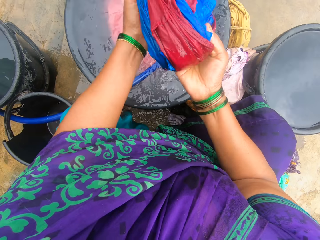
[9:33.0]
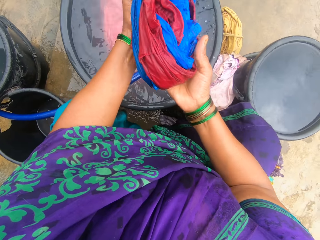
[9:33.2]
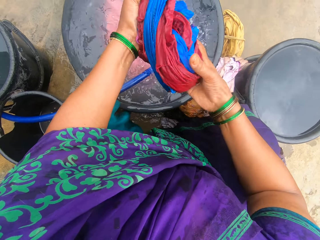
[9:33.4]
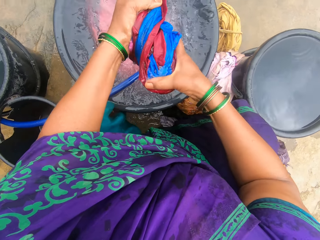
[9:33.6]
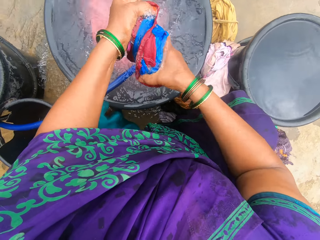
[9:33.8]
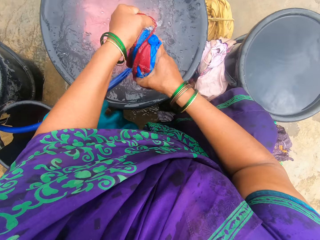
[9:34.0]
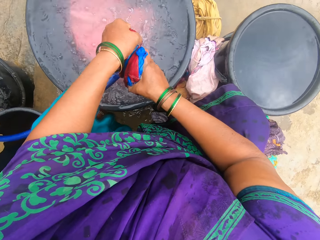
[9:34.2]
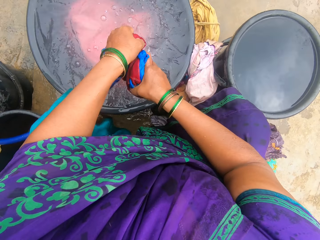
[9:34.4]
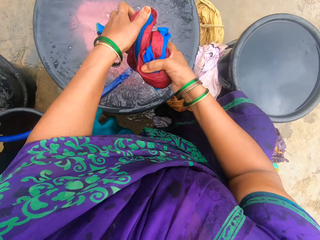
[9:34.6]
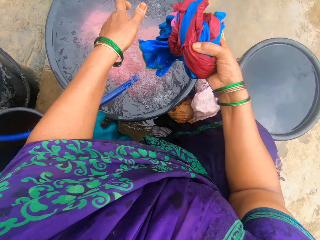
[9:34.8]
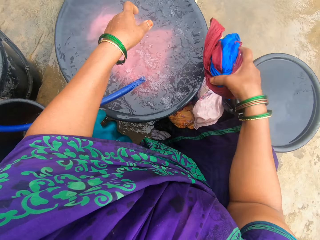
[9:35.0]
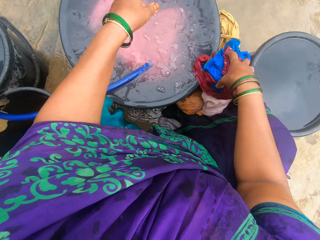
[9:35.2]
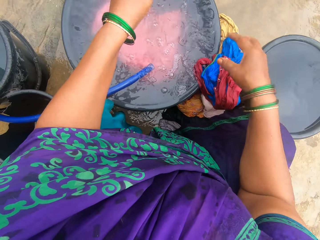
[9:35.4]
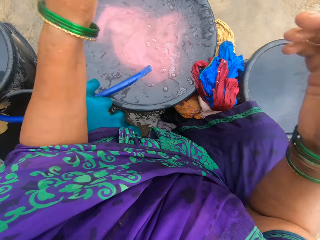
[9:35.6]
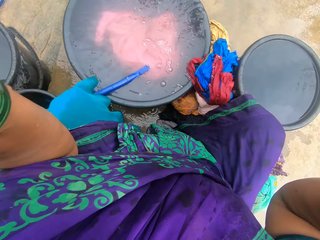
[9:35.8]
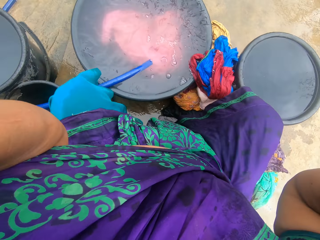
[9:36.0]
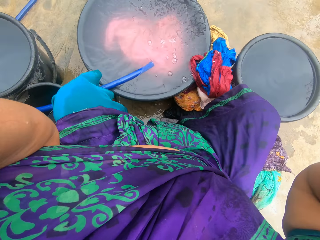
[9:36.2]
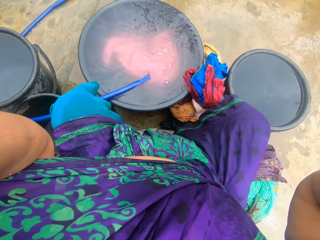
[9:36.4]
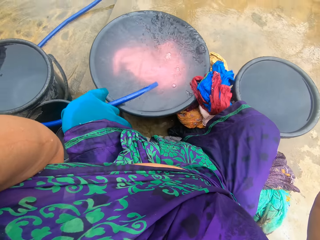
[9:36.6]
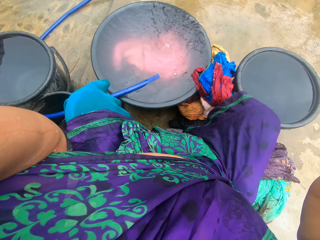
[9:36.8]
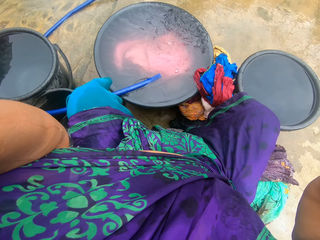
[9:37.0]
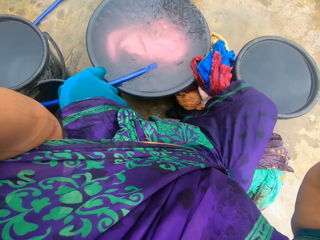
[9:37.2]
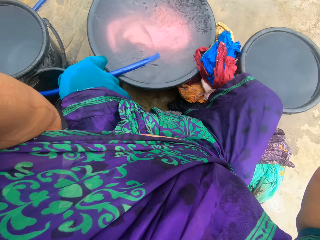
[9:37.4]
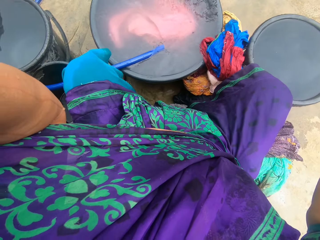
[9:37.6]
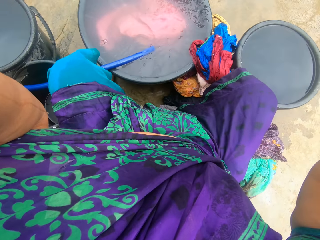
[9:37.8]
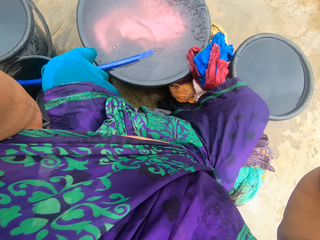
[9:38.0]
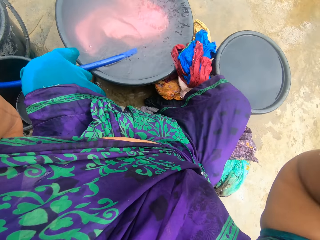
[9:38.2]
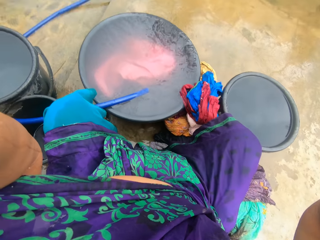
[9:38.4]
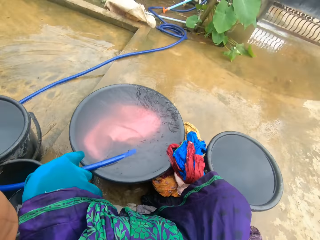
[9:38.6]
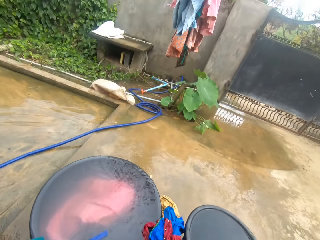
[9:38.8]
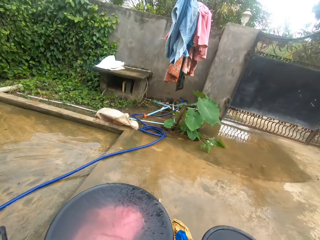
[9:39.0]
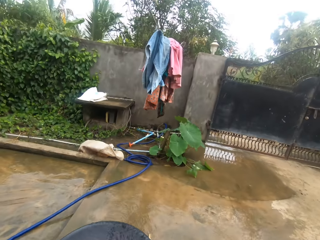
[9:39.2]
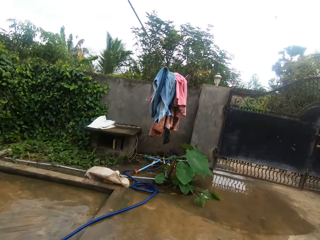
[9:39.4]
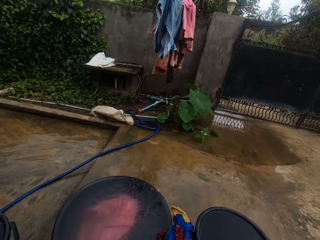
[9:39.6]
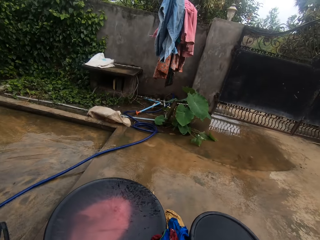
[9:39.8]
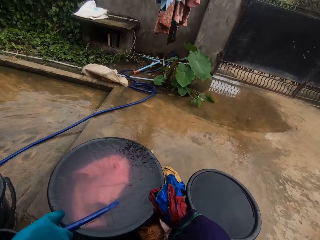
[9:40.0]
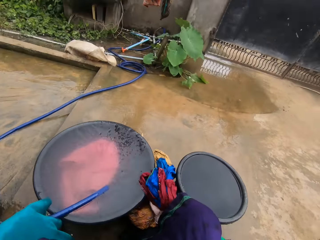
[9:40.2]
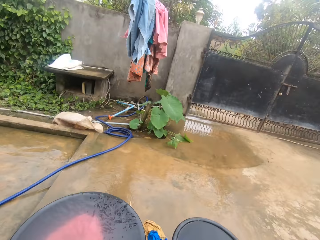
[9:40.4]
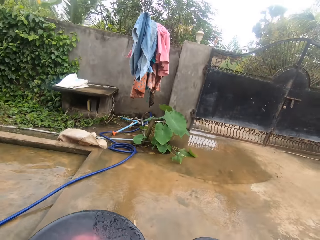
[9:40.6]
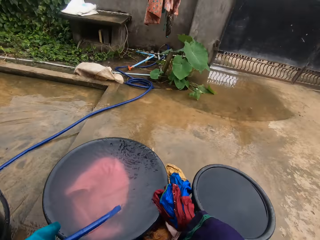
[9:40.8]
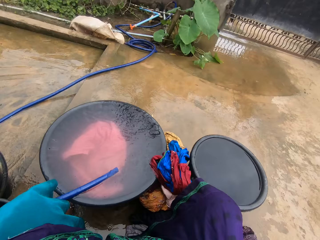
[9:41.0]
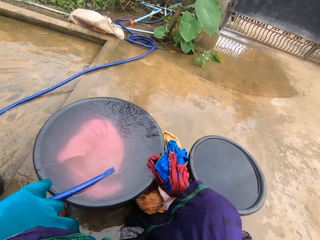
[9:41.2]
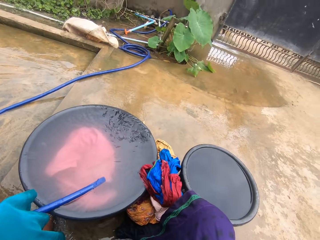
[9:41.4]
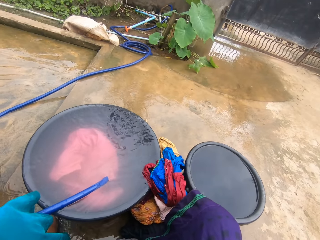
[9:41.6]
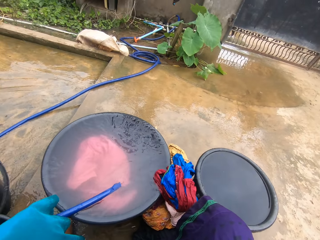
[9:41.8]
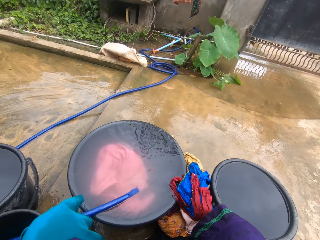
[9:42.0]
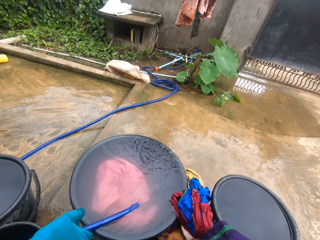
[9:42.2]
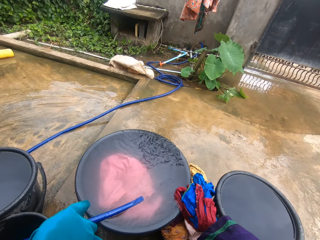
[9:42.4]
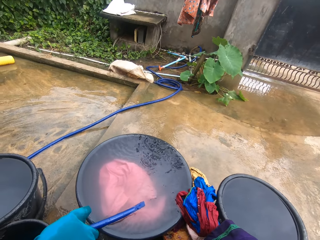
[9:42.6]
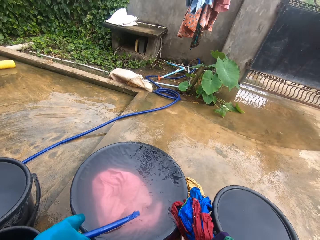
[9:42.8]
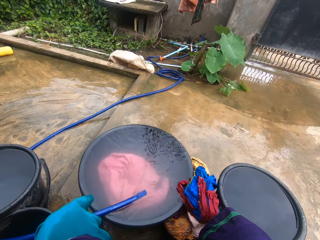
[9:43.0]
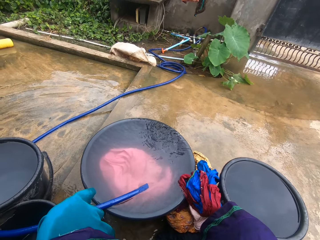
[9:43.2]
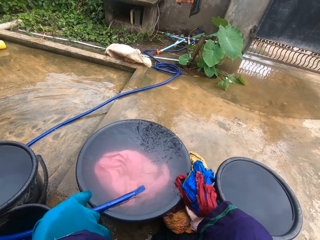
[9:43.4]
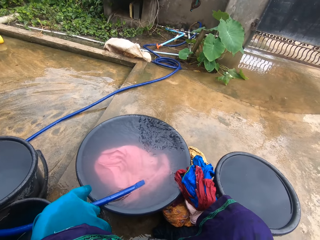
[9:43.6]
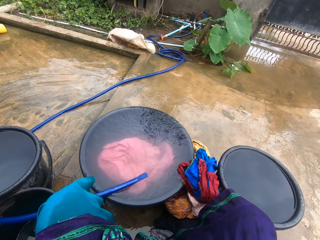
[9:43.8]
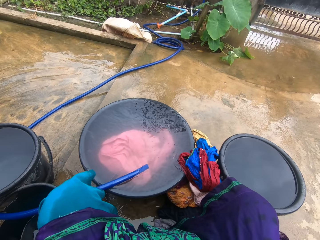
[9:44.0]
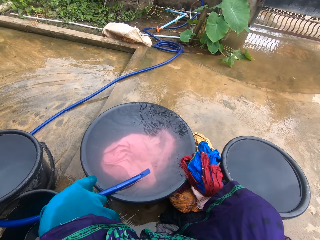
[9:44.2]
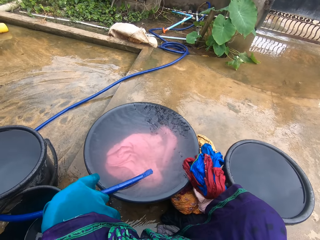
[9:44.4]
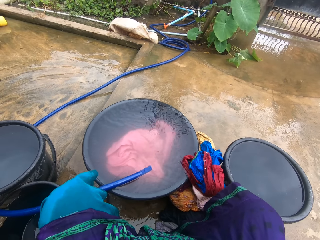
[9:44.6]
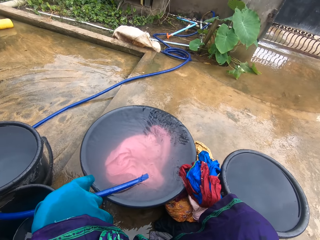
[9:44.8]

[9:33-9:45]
The camera wearer squeezes both cloths together. She keeps it on the other cloths on the floor. She adjusts her camera. She turns around.

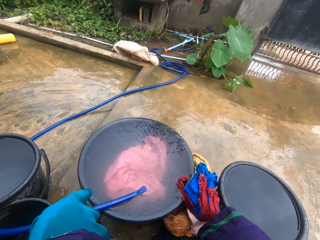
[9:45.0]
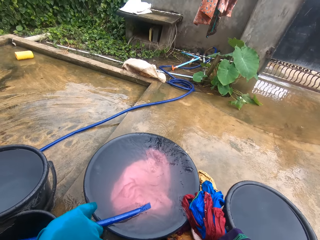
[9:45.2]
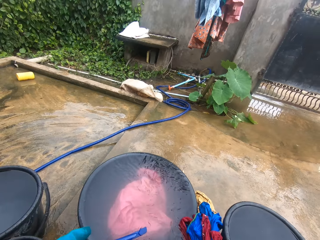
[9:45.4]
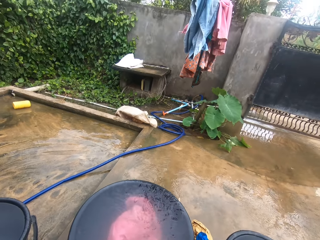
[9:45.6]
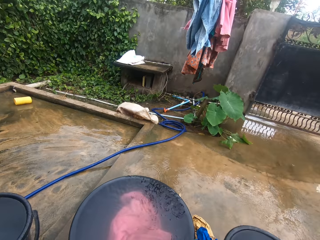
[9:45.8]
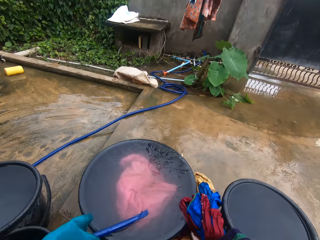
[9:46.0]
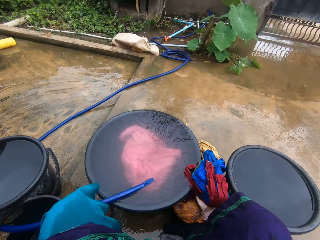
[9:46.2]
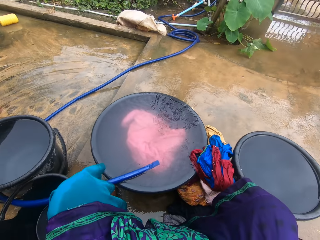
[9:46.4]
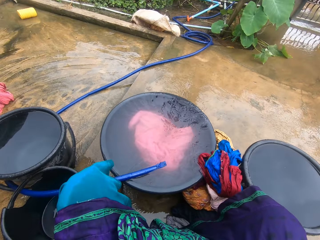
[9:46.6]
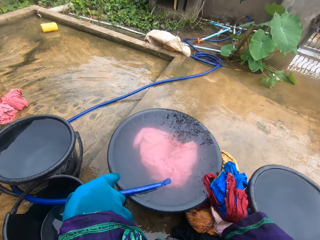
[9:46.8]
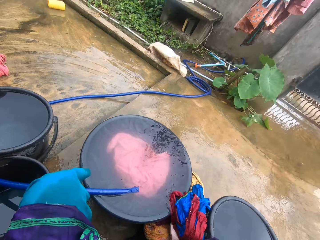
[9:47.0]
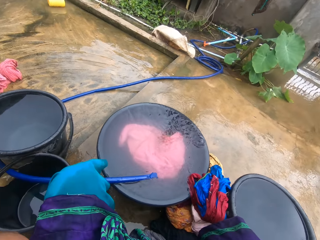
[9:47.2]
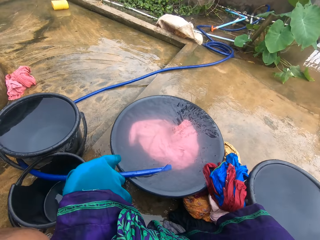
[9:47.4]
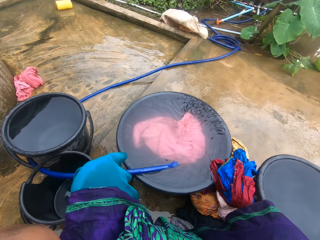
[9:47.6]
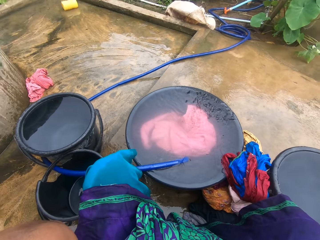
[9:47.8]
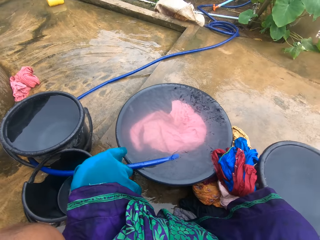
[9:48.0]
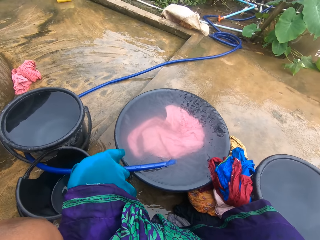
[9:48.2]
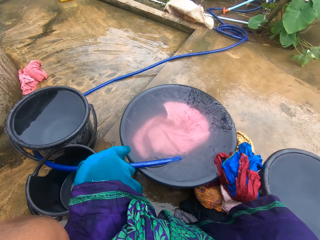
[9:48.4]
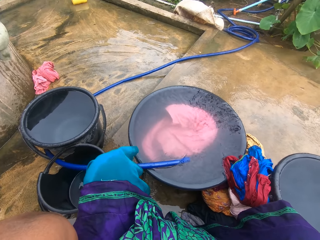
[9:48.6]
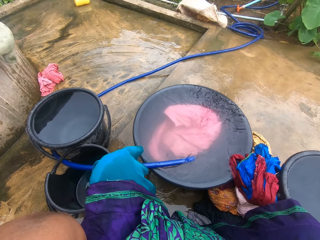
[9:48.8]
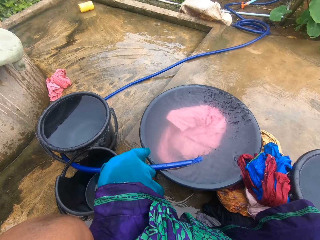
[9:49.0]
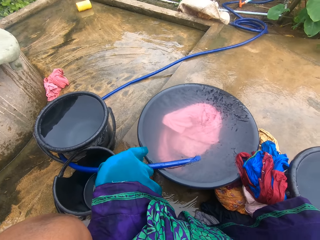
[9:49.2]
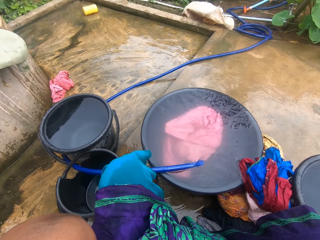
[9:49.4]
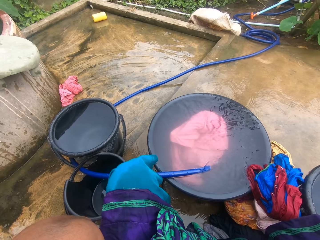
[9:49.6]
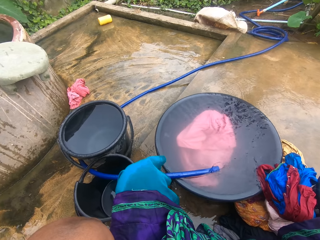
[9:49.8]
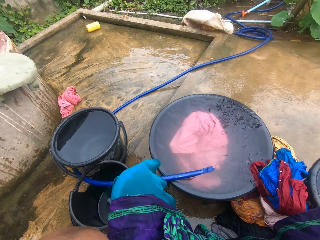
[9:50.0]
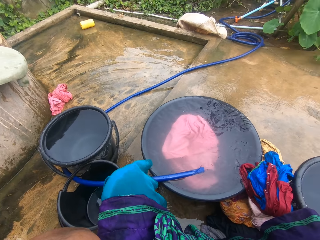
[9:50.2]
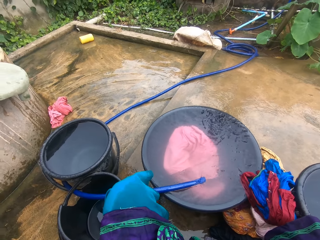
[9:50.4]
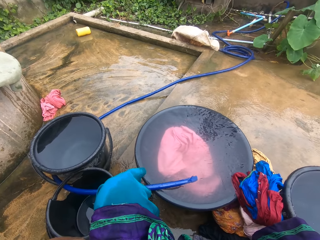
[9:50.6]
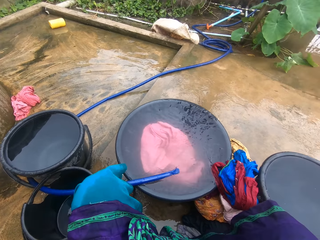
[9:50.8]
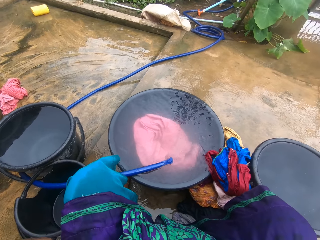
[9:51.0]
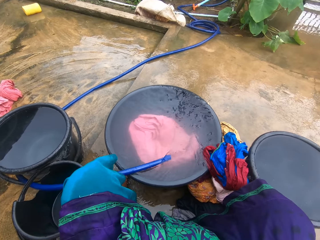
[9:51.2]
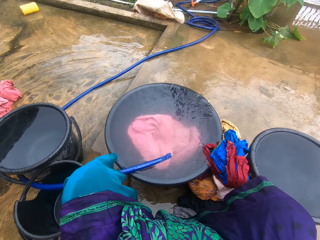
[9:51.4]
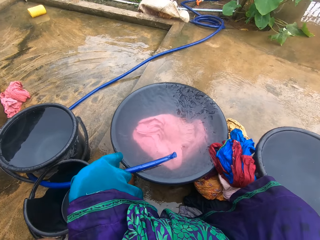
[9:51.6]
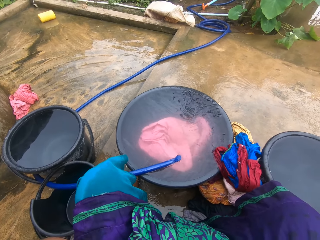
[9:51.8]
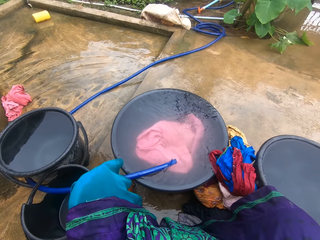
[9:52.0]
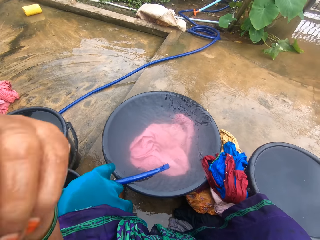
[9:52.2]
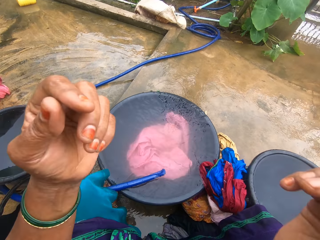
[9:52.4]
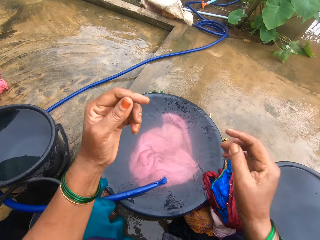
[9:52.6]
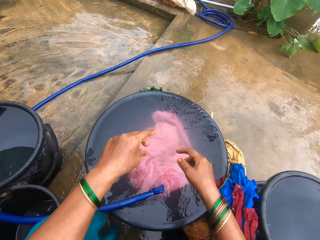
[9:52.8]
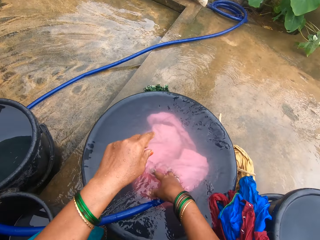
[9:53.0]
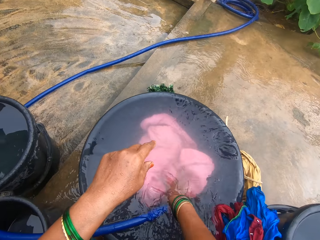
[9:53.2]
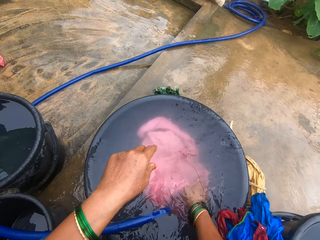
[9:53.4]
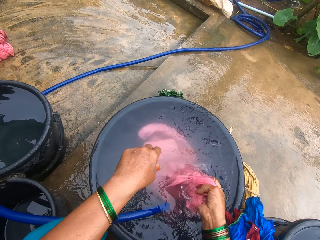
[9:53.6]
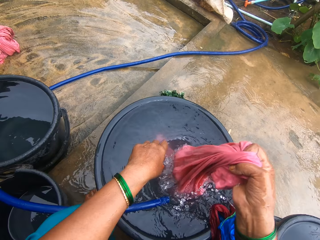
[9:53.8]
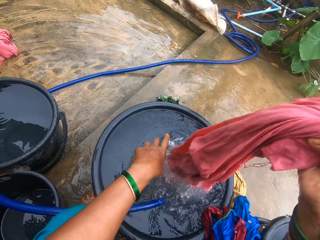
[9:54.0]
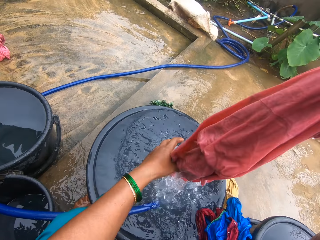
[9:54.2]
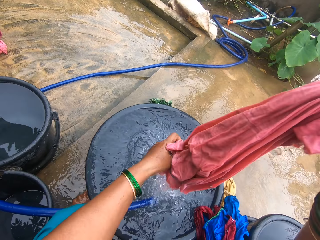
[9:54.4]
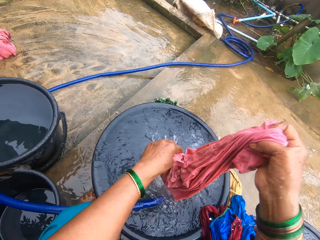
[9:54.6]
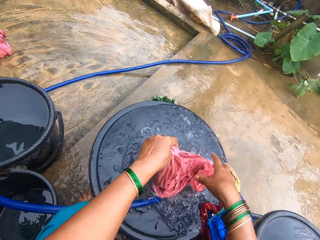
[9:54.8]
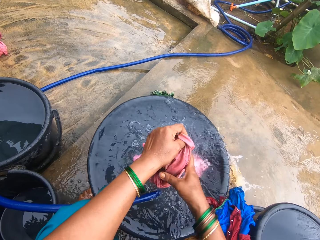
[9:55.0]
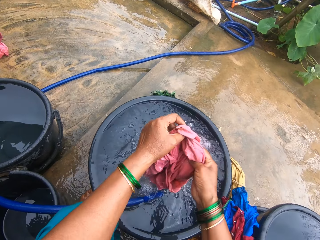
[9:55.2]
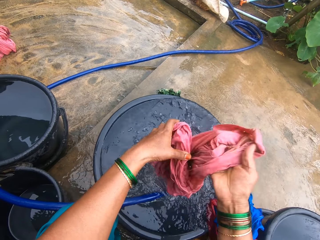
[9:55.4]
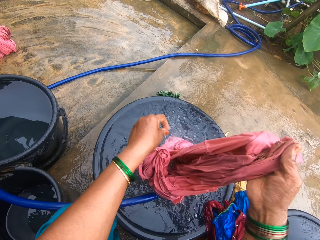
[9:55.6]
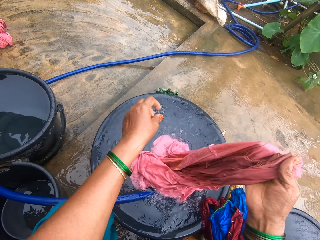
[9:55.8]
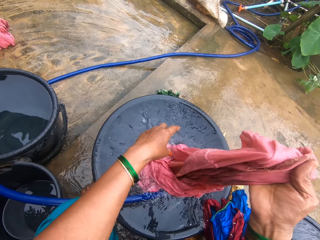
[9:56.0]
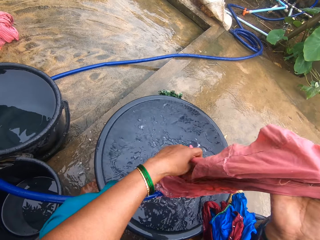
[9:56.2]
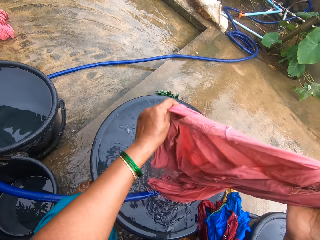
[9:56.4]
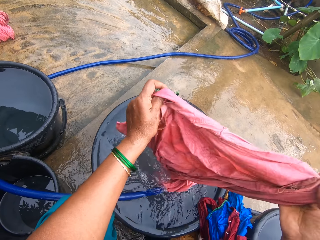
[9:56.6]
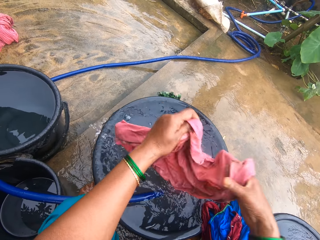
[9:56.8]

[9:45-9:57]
The camera wearer touches the pink cloth inside the water. They bring out the cloth from the water.
